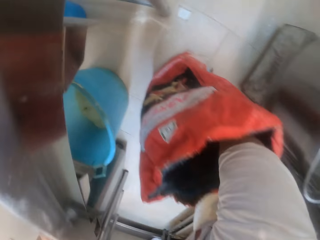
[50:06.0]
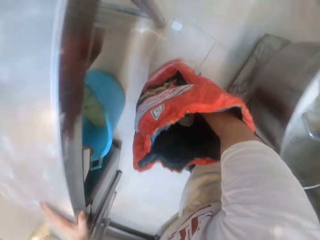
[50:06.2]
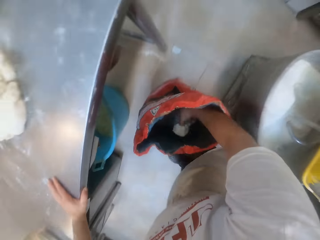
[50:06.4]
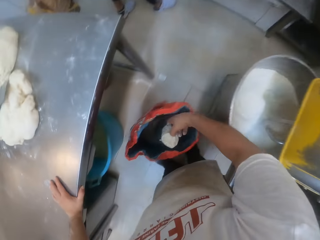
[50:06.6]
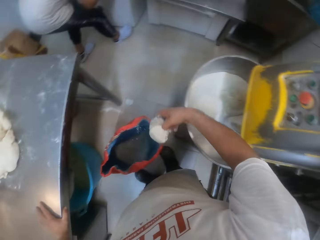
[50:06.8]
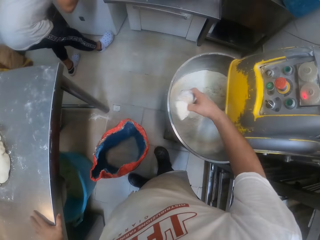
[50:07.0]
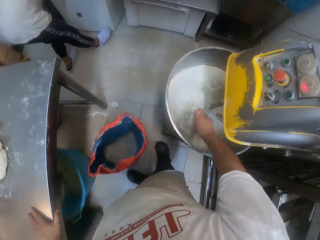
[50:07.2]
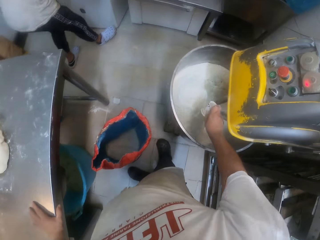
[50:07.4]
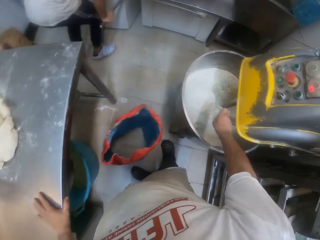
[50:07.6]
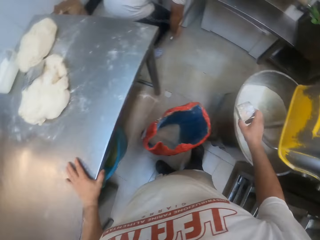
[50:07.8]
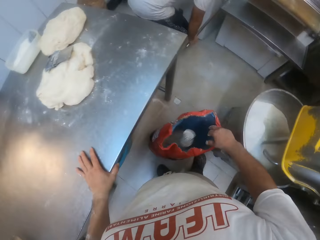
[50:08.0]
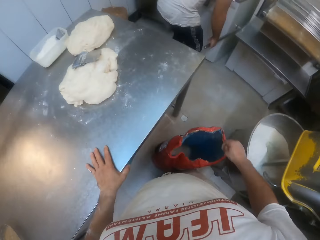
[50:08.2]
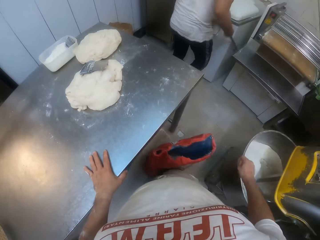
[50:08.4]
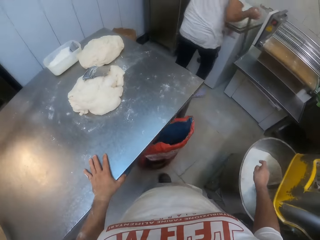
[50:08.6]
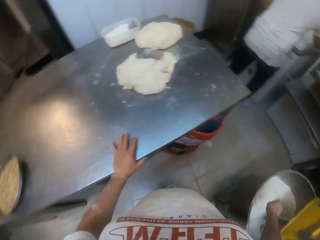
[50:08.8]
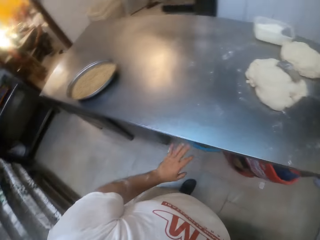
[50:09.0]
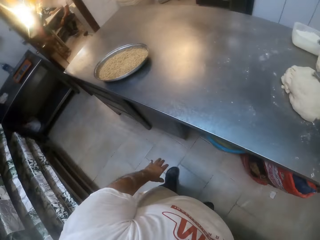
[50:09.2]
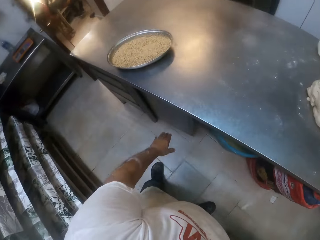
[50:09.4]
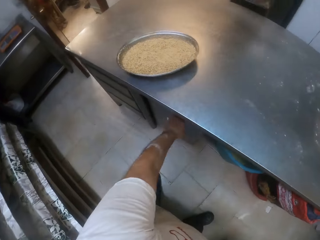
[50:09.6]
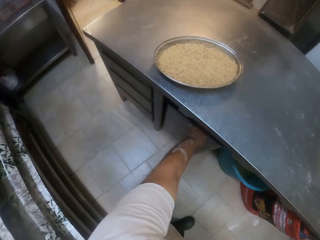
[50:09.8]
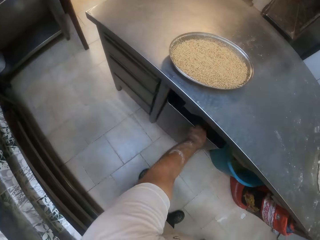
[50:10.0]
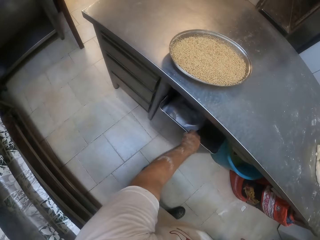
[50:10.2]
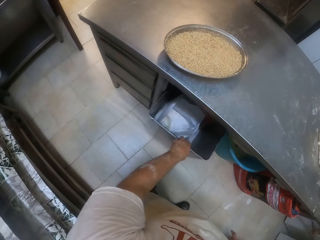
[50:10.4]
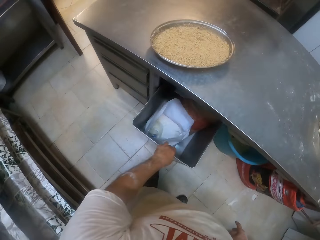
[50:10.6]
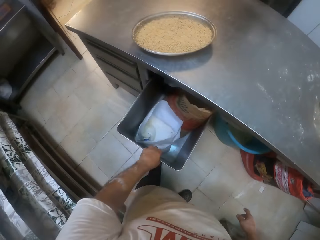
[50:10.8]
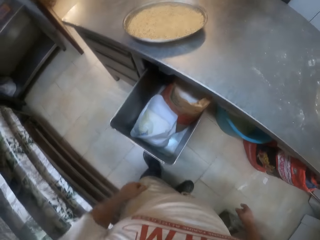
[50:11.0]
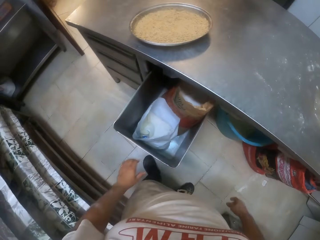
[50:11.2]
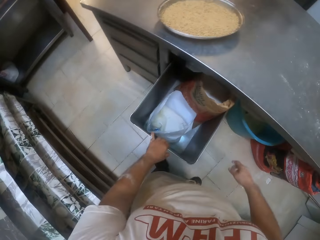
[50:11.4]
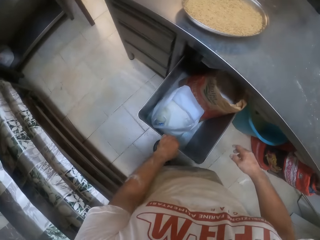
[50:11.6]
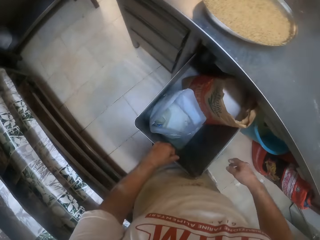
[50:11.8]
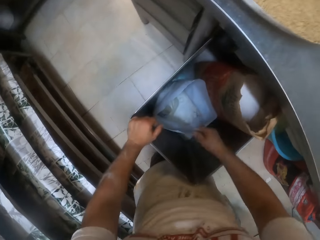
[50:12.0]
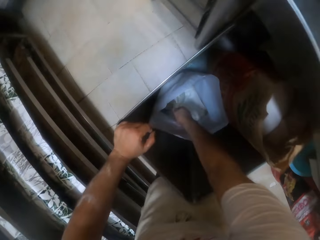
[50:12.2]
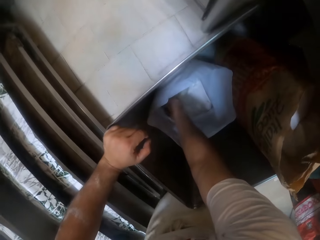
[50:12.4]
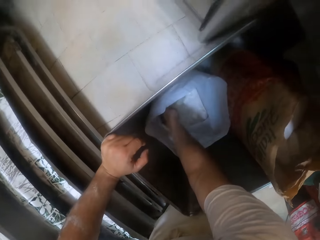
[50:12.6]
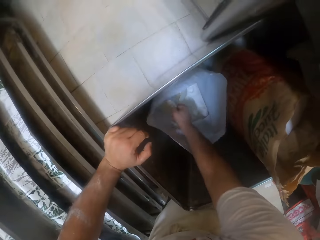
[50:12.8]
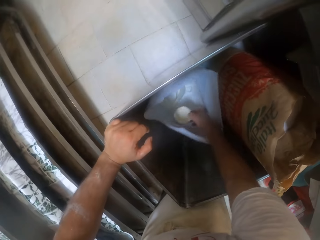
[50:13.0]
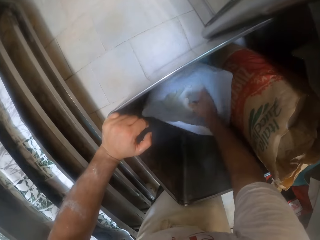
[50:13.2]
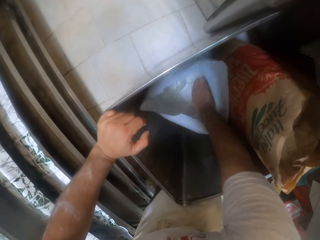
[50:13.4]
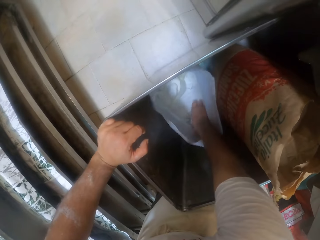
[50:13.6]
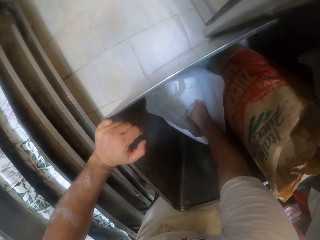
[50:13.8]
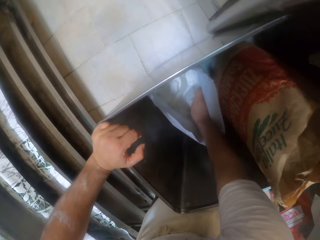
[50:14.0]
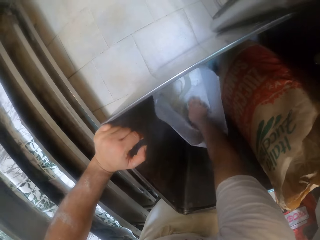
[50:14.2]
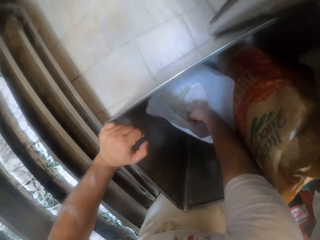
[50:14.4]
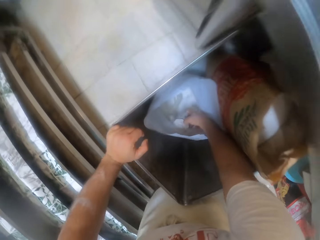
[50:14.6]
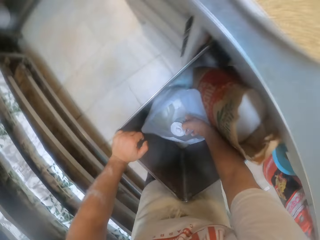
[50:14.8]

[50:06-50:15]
The camera wearer removes a cup of baking powder in the sack in his right hand. He pours the baking powder in the cup into the dough mixer with his right hand. He drops the cup in the sack with his right hand. The man pulls a lever by the dough mixer with his right hand. The camera wearer kicks the sack under the table with his right leg. He moves beside the table. He opens a cabinet at the table with his left hand. He pulls a bucket. He removes a cup of sugar in a sack in the cabinet in his right hand. He scoops flour.

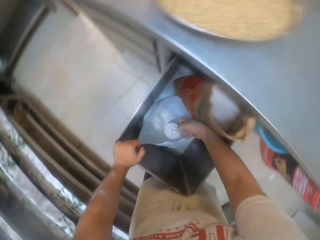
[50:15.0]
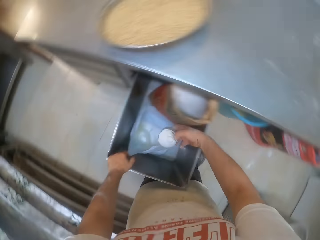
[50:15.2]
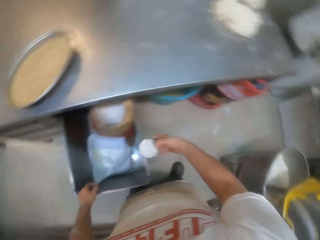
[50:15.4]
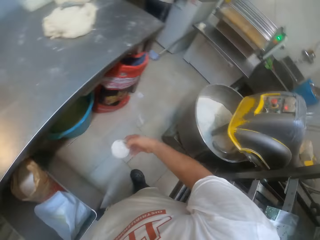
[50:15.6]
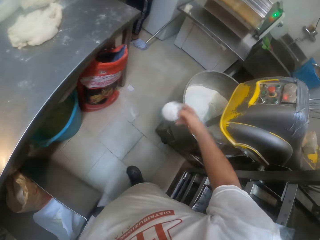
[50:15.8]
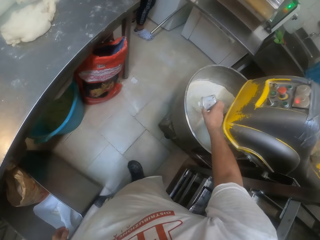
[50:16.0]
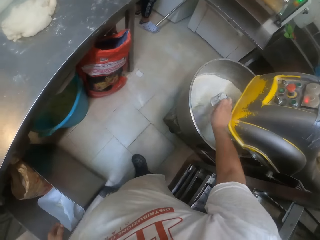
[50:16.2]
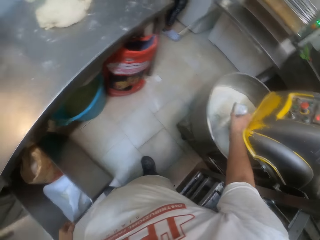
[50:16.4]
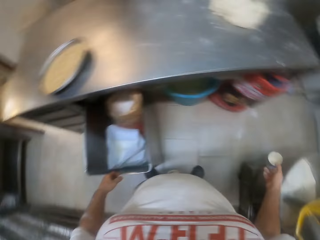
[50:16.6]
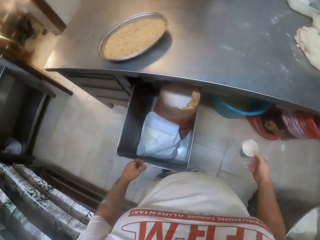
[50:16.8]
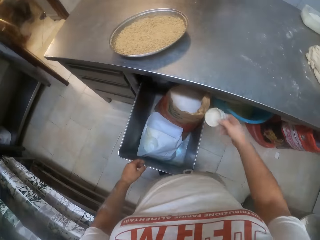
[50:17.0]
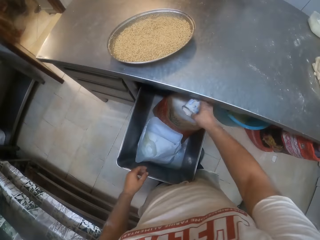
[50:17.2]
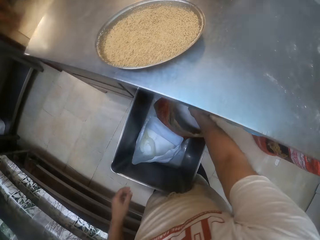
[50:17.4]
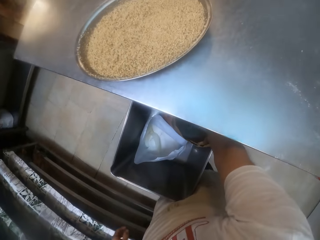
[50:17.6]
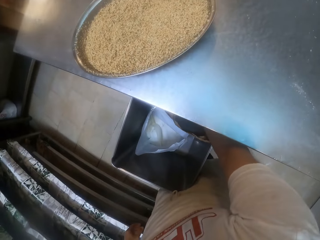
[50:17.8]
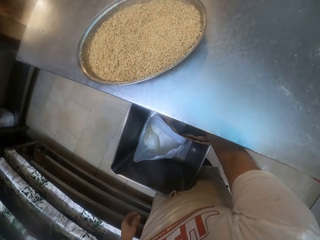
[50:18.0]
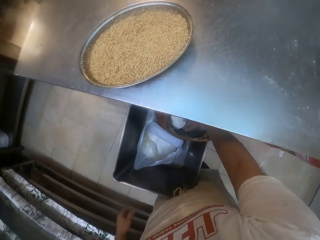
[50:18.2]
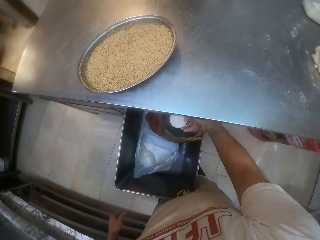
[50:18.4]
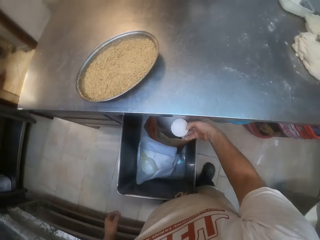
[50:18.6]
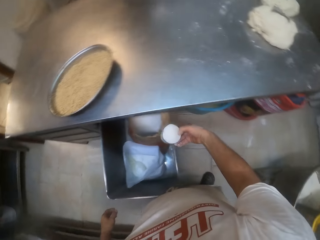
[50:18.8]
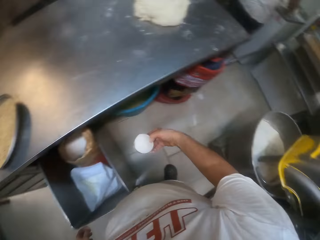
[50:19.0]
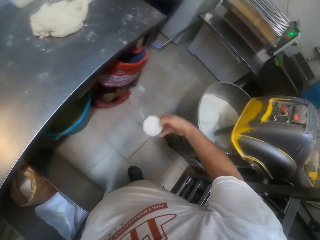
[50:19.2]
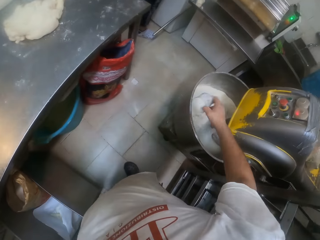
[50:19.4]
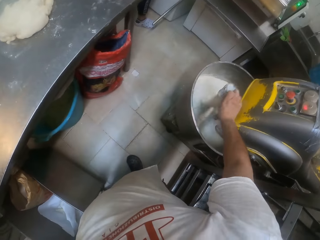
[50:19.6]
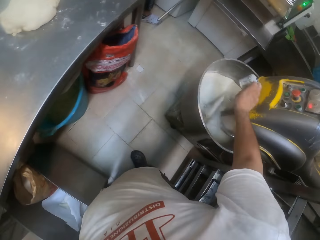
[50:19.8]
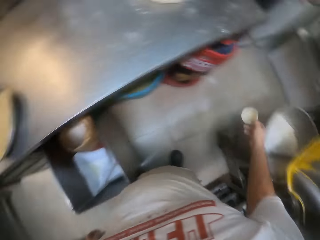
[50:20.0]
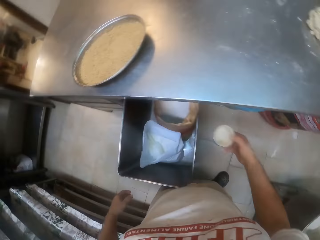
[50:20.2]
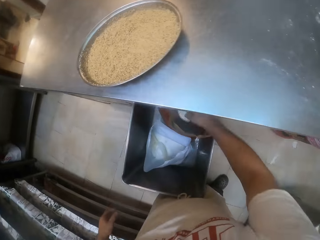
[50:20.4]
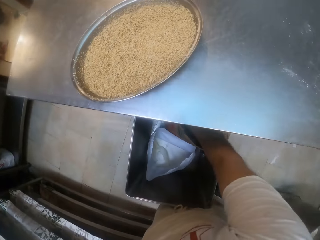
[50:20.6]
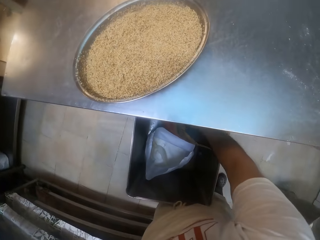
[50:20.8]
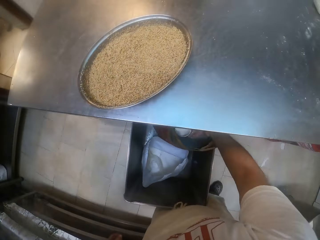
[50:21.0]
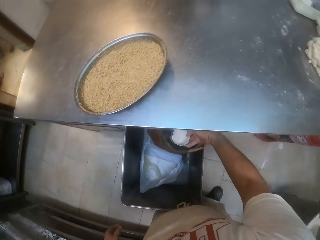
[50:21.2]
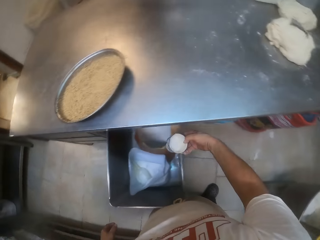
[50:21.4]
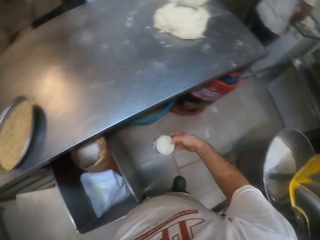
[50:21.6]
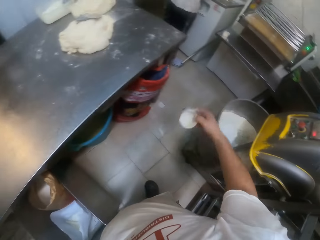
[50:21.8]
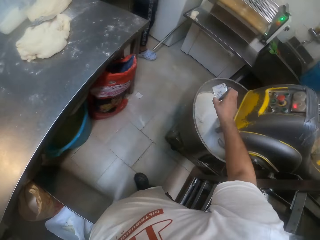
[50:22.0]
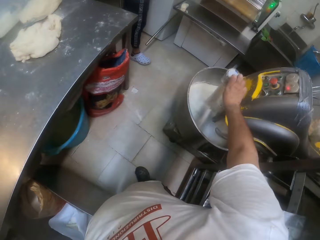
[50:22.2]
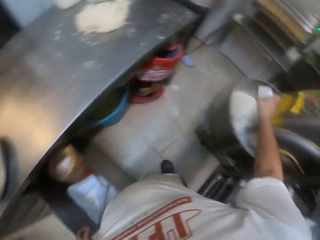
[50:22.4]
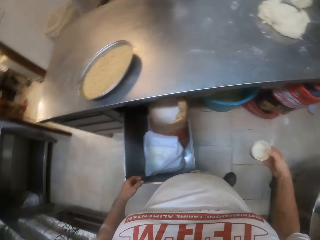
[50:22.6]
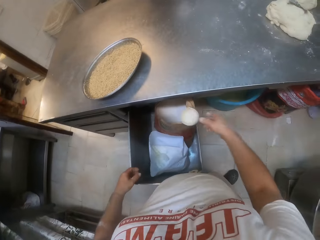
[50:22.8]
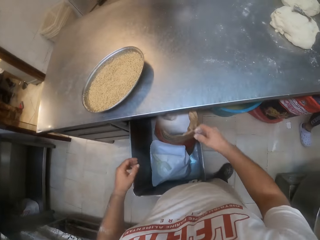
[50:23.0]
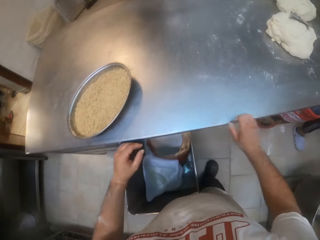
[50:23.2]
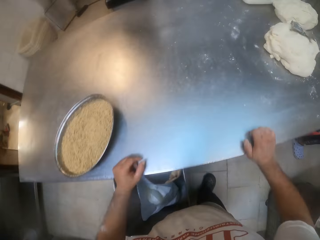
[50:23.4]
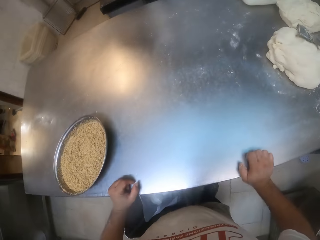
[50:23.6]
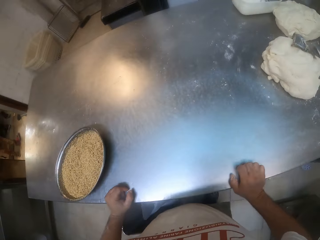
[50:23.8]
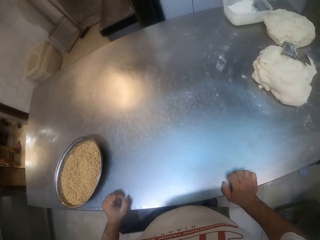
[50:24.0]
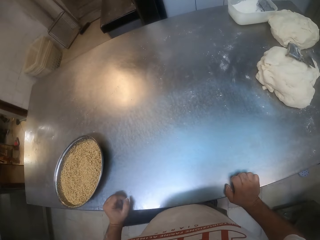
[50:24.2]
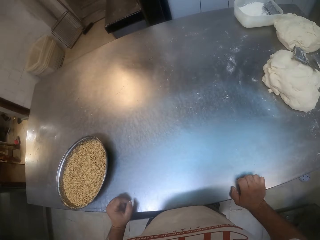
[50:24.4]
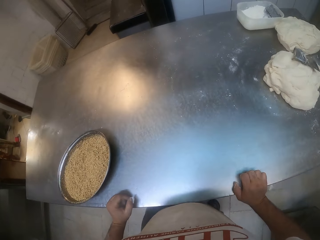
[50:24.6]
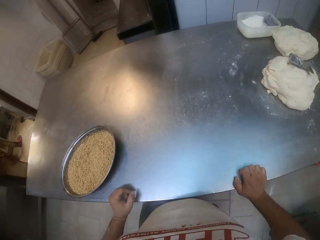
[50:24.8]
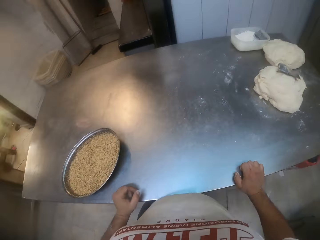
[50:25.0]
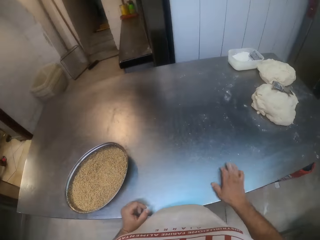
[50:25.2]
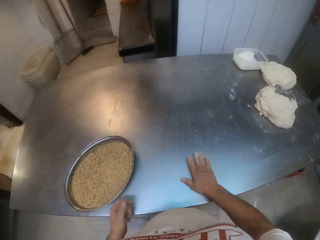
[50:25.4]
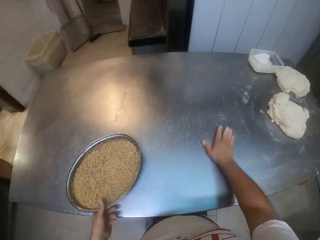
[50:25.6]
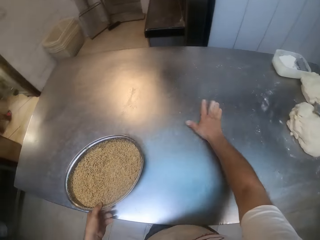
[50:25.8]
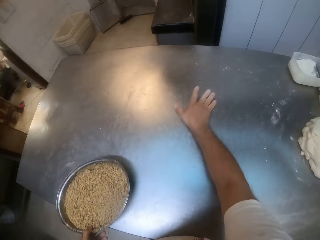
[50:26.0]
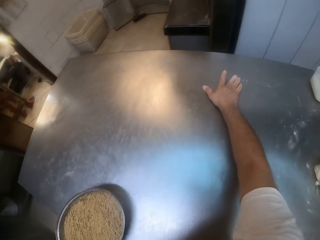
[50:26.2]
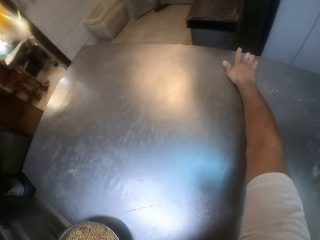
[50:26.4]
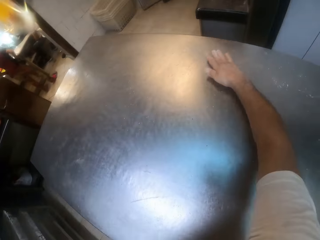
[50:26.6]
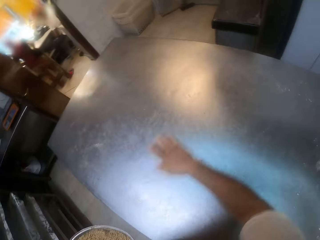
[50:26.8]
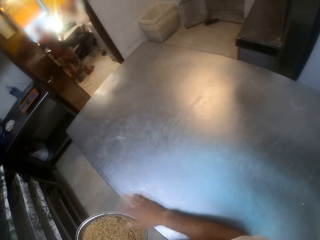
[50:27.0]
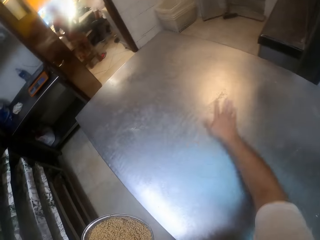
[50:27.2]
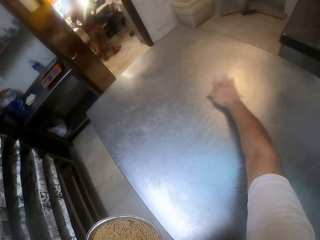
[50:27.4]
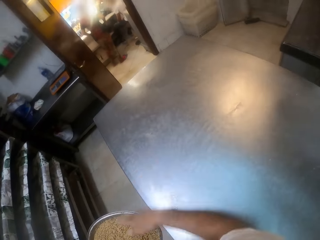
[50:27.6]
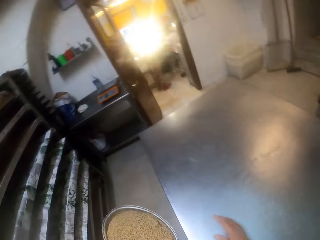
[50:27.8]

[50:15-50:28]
The camera wearer pours sugar from the cup in his right hand into the dough mixer. He scoops flour. He removes a cup of sugar in the sack in the cabinet in his right hand. He pours sugar from the cup in his right hand into the dough mixer. He removes a cup of sugar in the sack in the cabinet in his right hand. He scoops dough. He pours sugar from the cup in his right hand into the dough mixer. He drops the cup in the sack in the cabinet with his right hand. He closes the cabinet with his left leg. He pushes a bucket by leg. He carries the tray of yeast on the table with his left hand. He wipes the table with his right hand.
